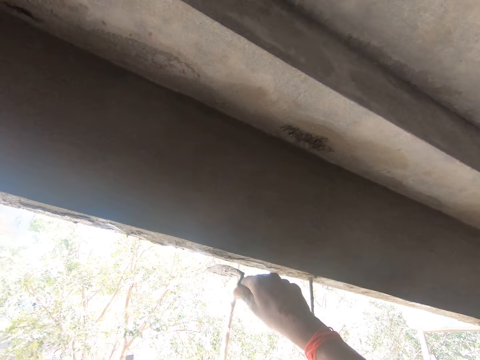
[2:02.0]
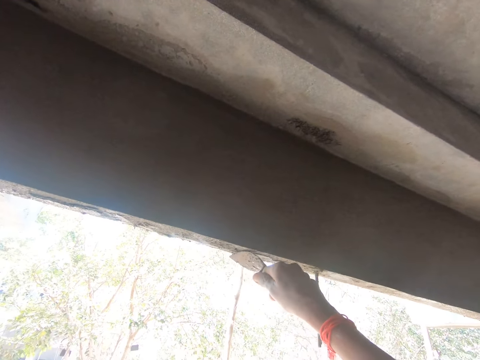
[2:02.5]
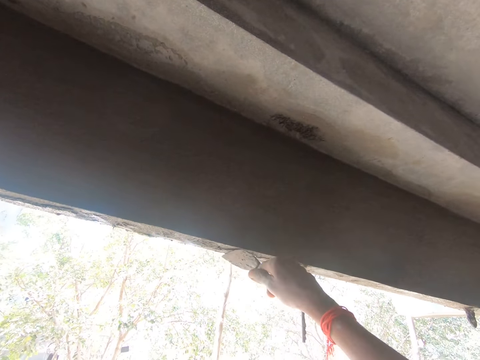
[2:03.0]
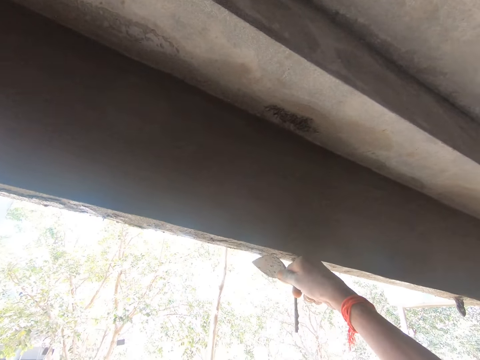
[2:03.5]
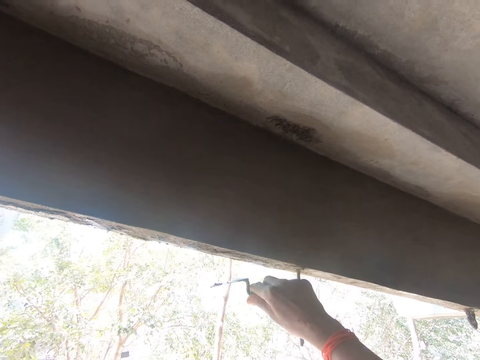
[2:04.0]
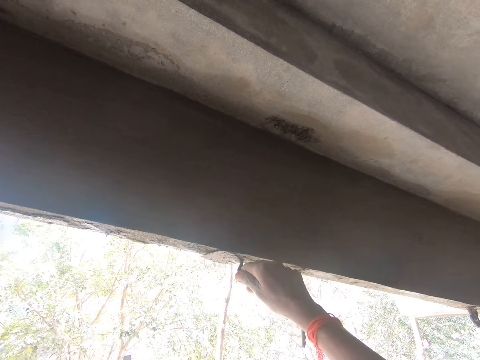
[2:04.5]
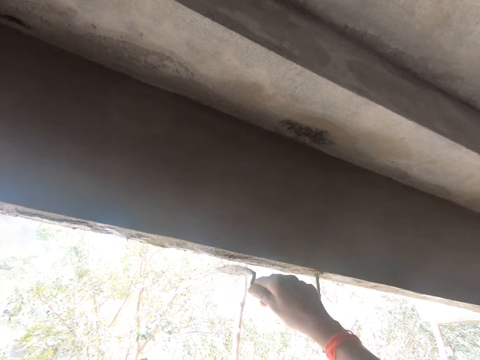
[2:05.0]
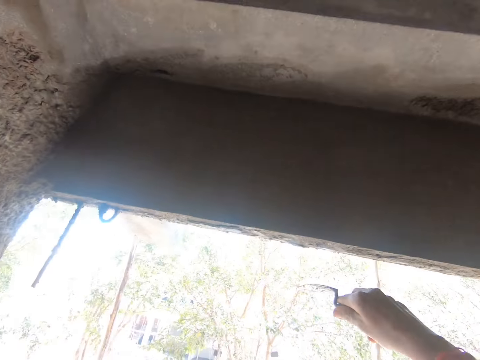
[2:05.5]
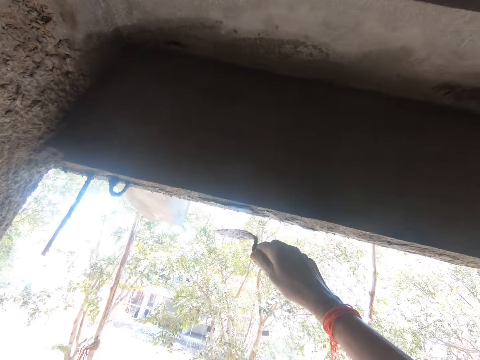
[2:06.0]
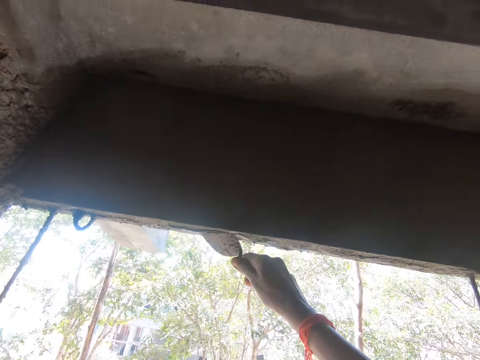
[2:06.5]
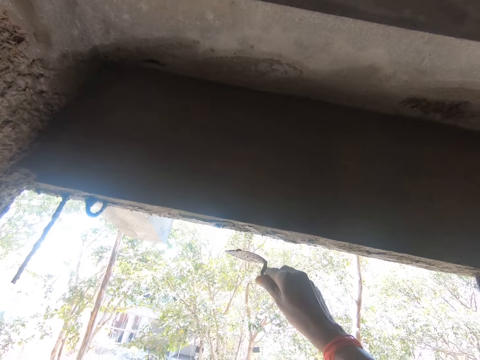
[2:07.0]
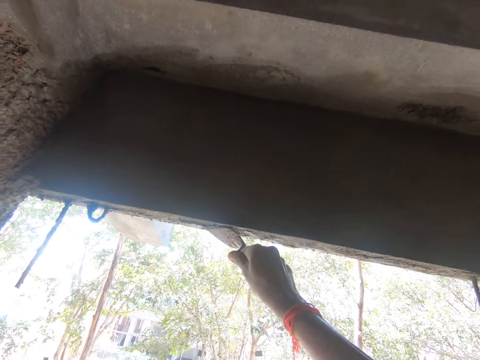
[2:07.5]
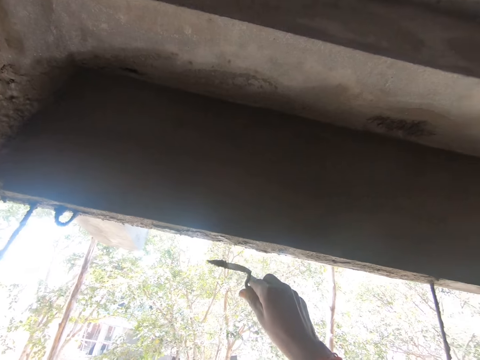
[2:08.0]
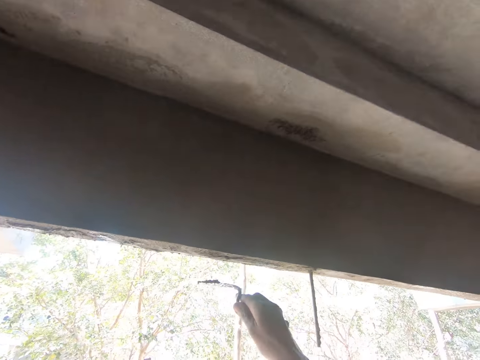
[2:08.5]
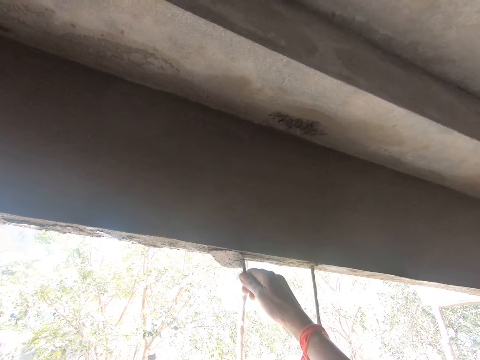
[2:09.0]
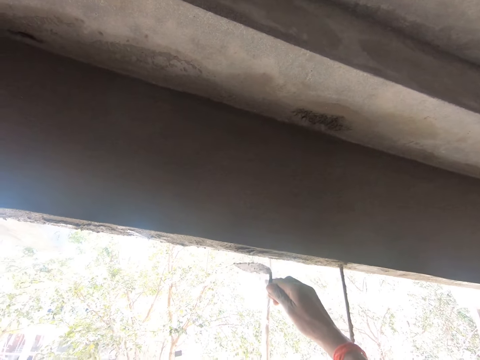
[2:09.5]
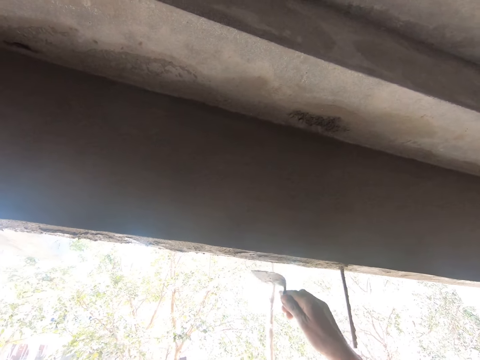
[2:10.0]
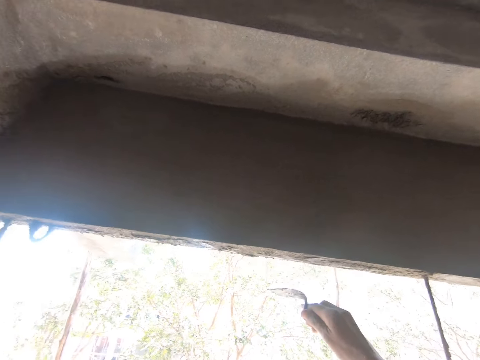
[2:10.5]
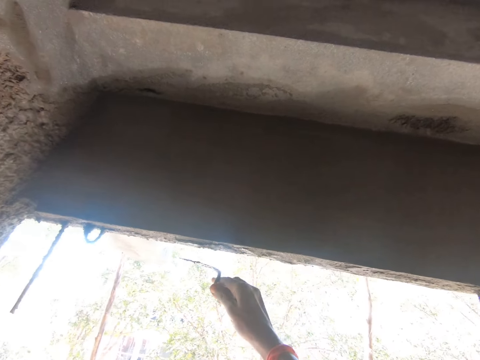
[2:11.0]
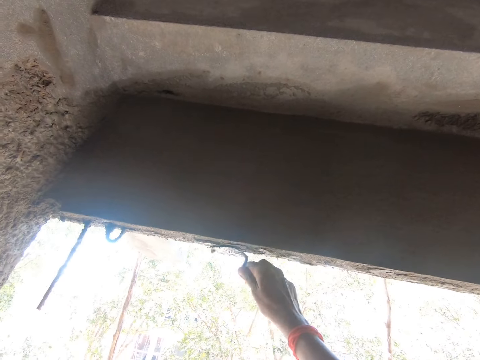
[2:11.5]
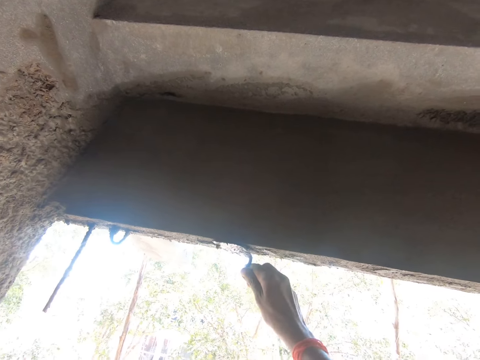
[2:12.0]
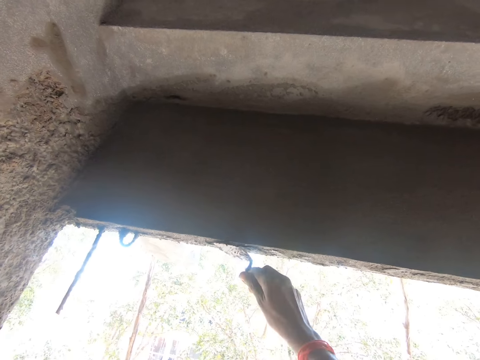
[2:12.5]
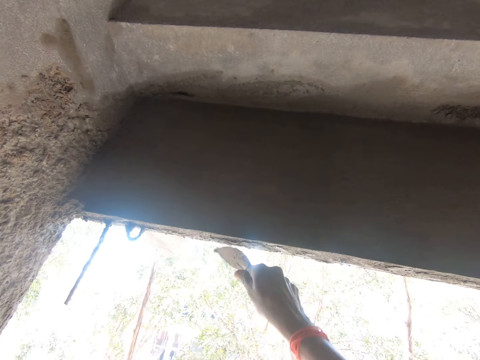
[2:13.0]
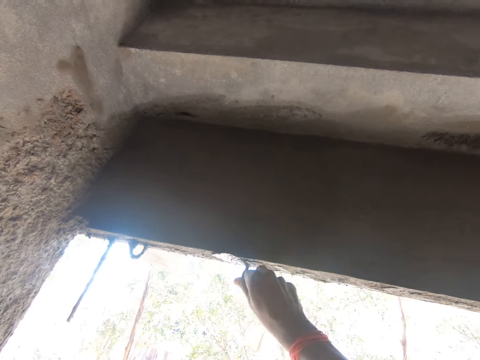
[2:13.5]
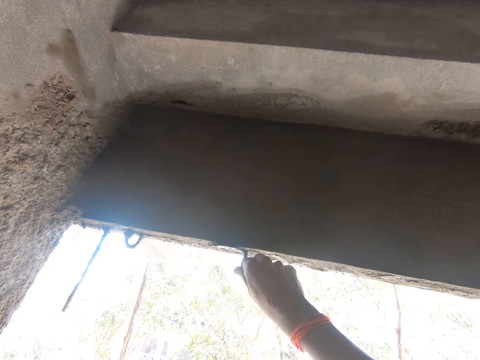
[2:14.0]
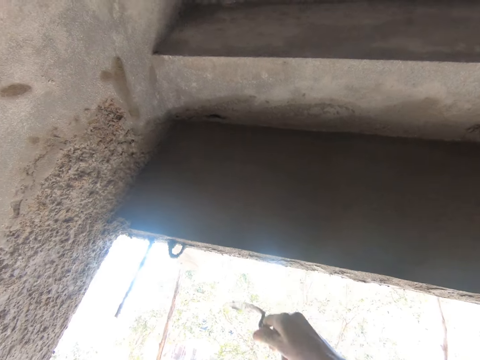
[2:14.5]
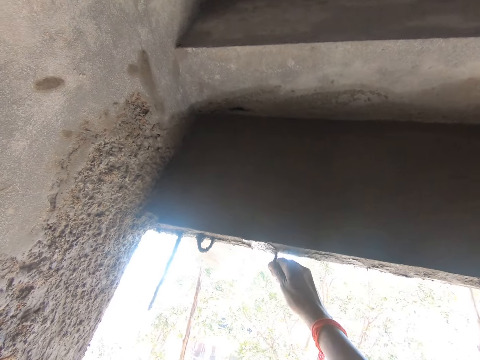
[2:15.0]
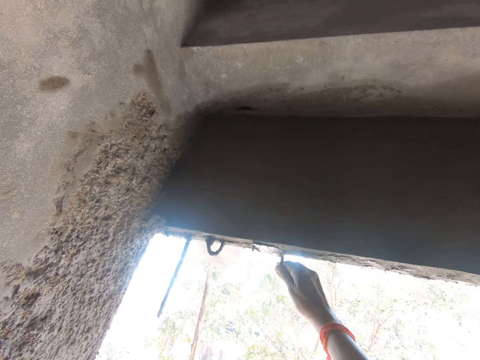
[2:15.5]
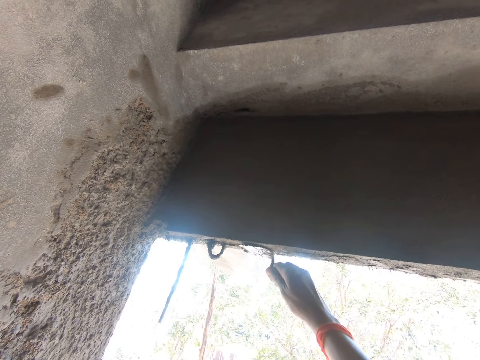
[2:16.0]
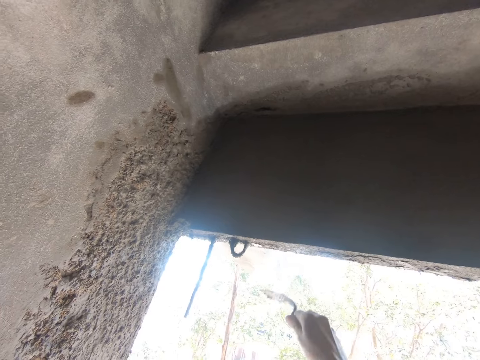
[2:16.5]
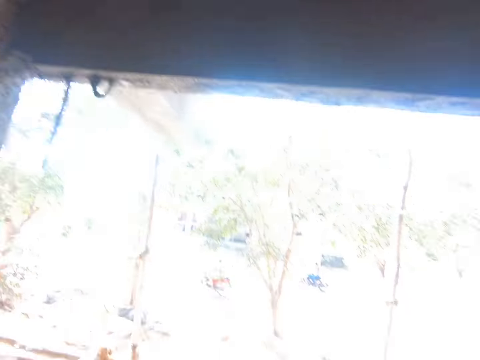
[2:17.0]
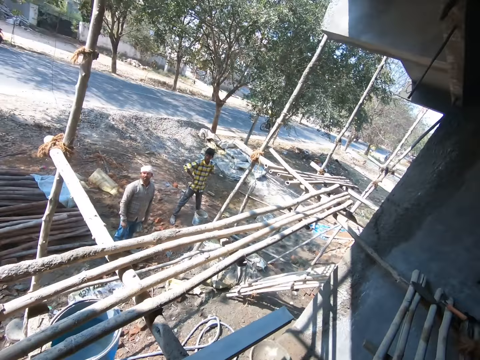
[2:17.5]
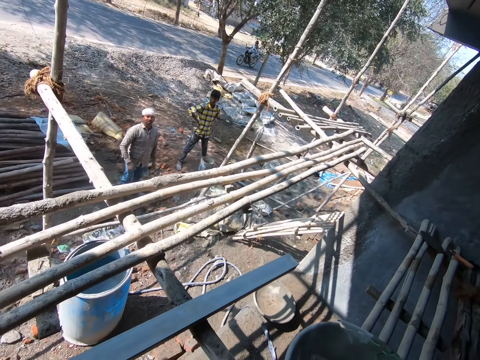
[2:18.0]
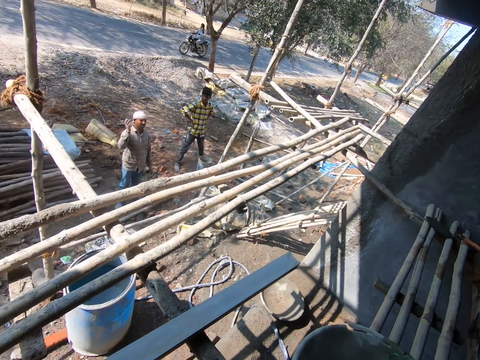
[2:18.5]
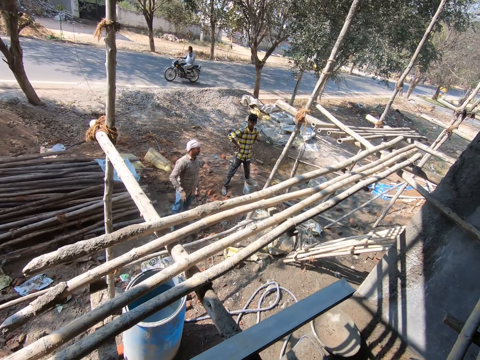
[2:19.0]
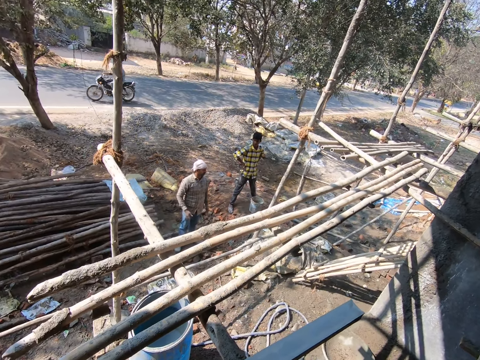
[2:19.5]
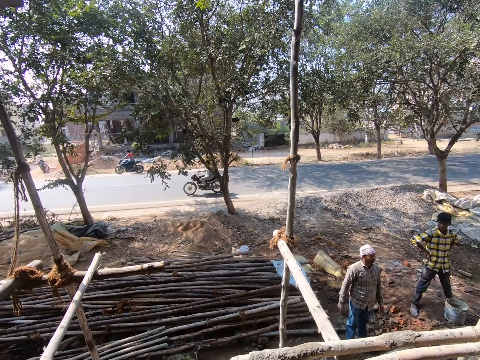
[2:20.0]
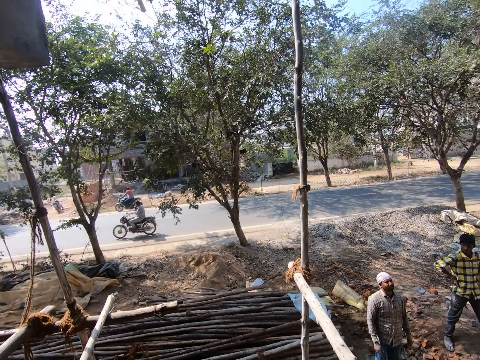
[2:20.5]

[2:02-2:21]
The camera wearer smoothens the wall with the trowel. They smoothen the wall. They look around. They dialogue with a person.

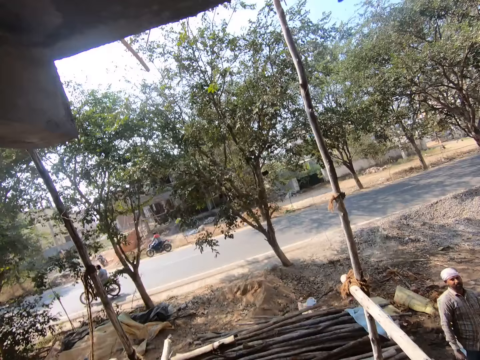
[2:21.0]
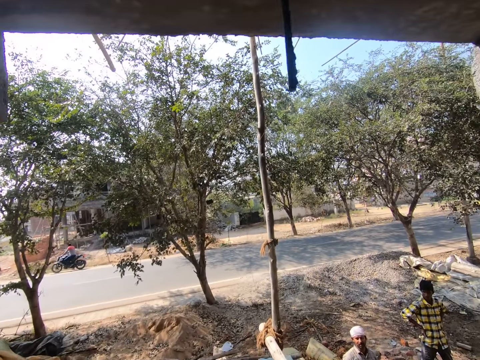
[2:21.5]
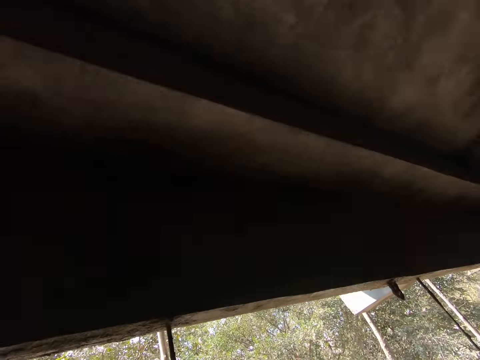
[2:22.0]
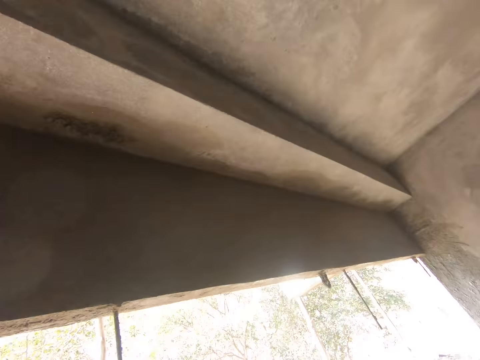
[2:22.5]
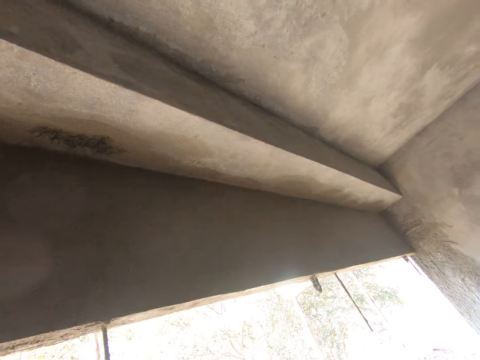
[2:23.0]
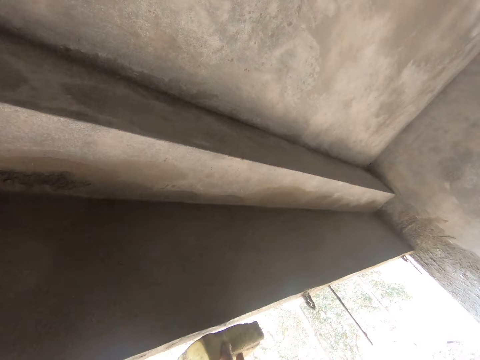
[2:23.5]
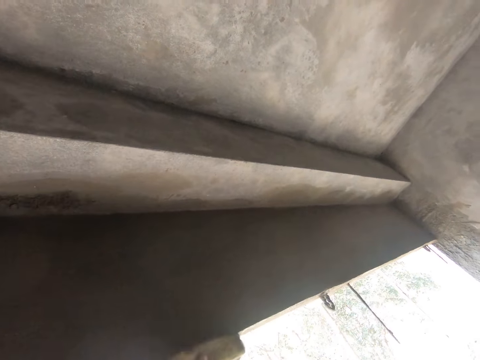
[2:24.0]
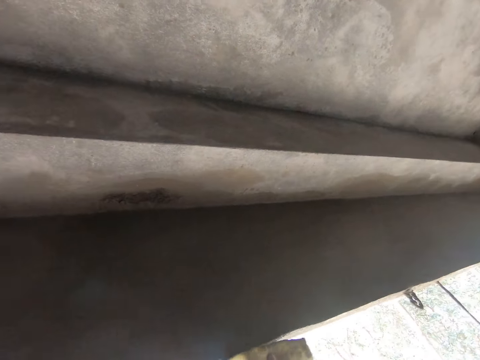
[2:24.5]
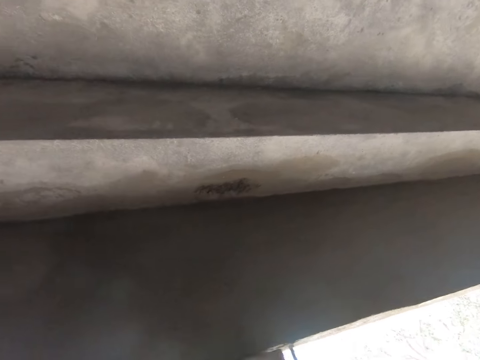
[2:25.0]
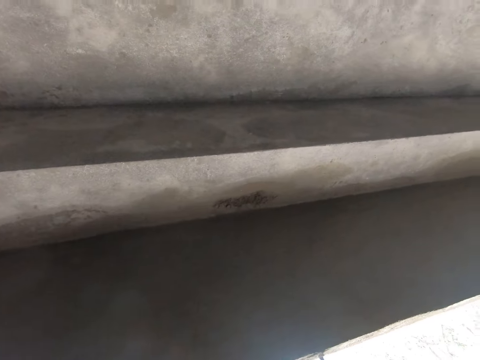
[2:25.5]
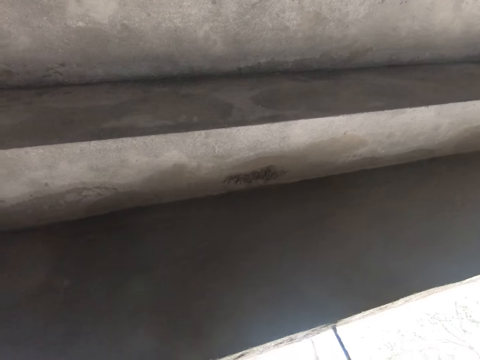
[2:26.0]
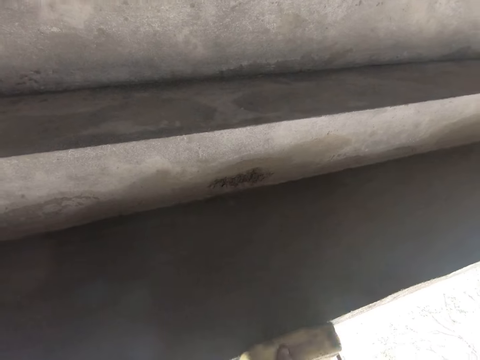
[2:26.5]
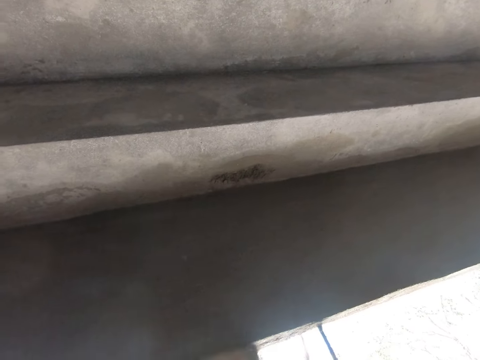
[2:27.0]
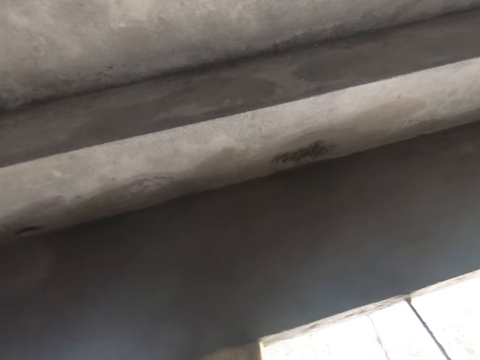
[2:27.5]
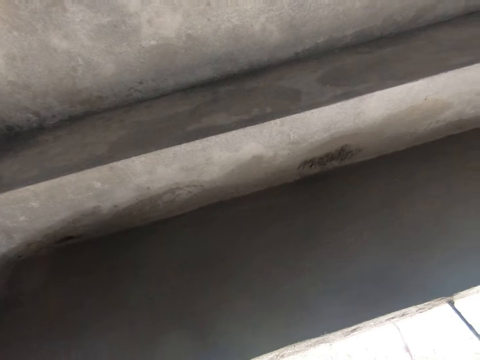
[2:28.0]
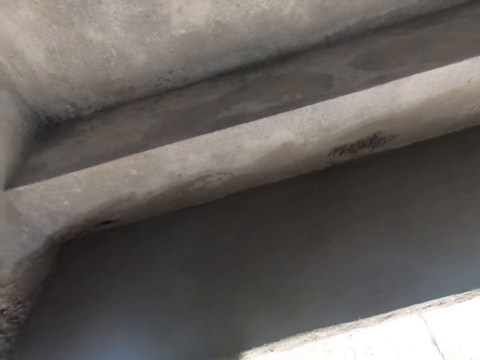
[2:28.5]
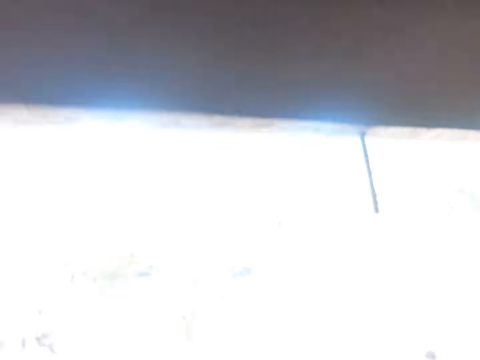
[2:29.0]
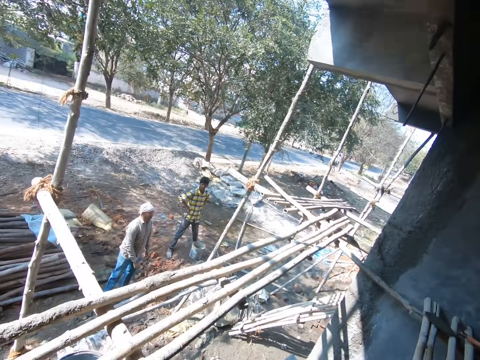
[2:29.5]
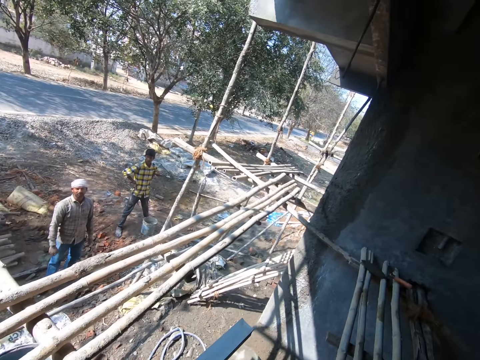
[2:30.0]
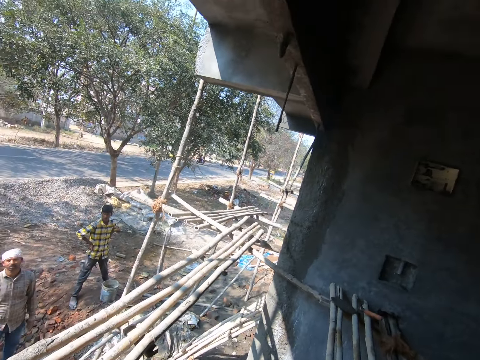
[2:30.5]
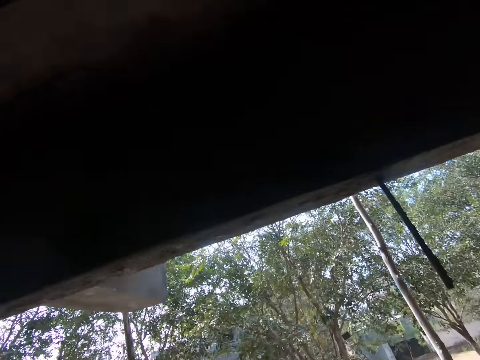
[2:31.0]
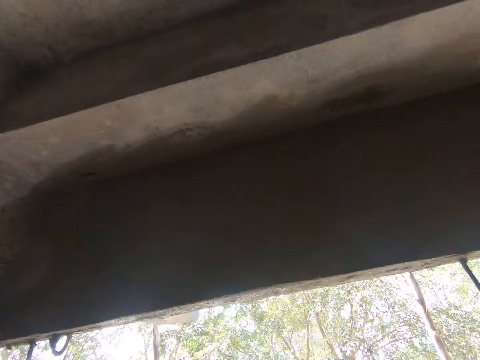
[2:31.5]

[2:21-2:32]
The camera wearer smoothens the wall with the trowel. They look around.
